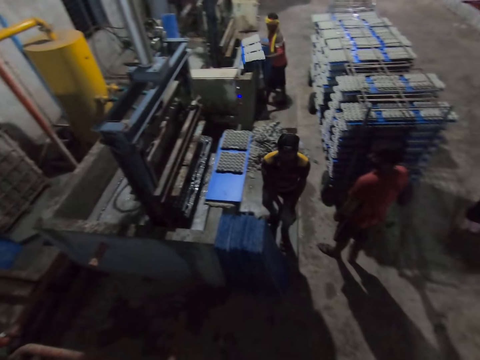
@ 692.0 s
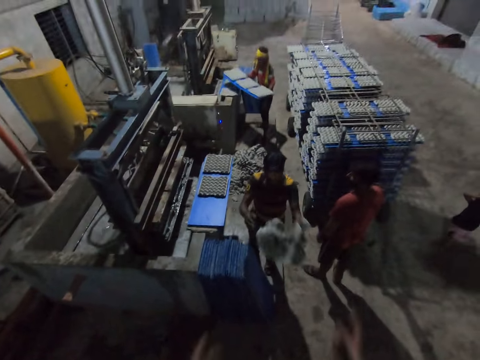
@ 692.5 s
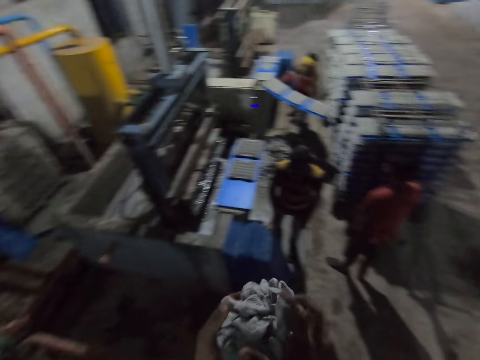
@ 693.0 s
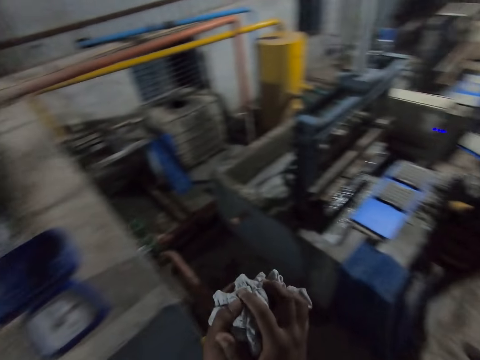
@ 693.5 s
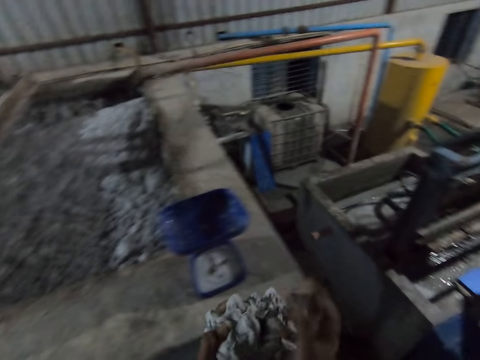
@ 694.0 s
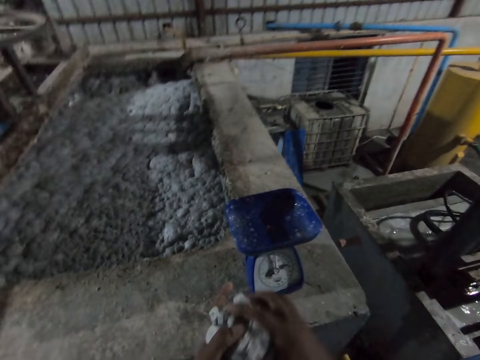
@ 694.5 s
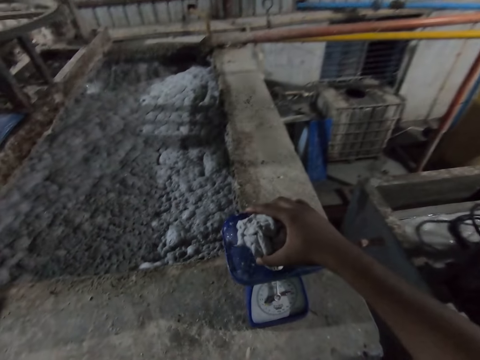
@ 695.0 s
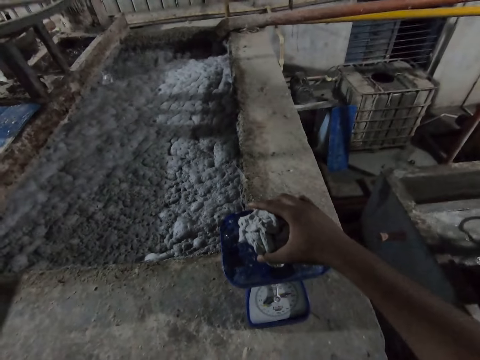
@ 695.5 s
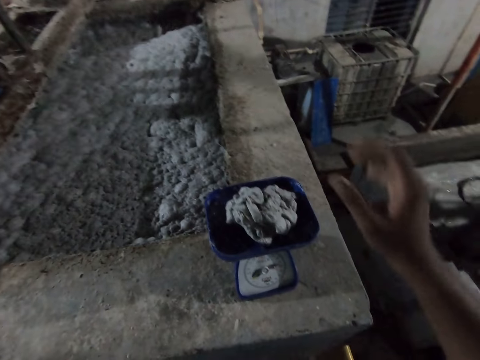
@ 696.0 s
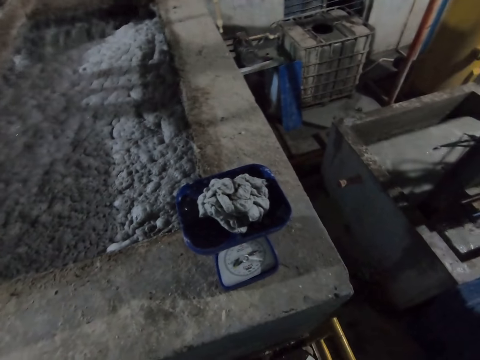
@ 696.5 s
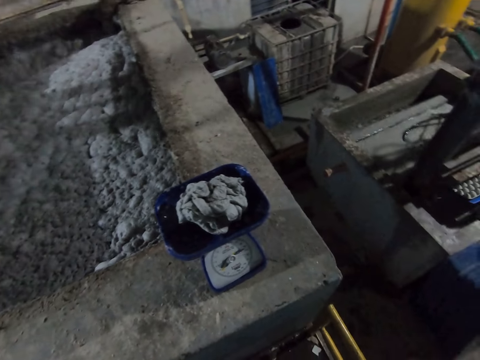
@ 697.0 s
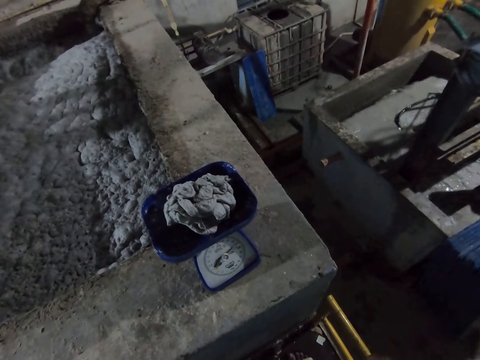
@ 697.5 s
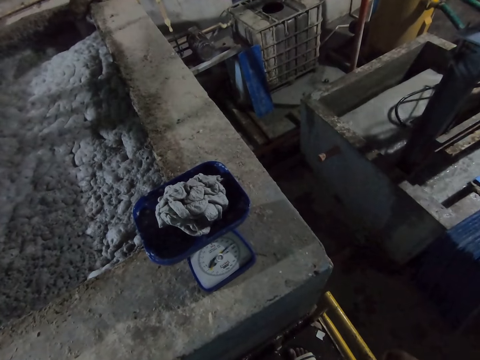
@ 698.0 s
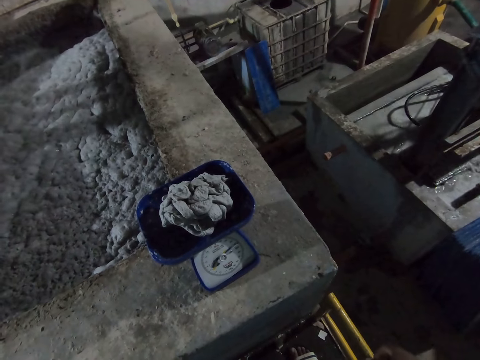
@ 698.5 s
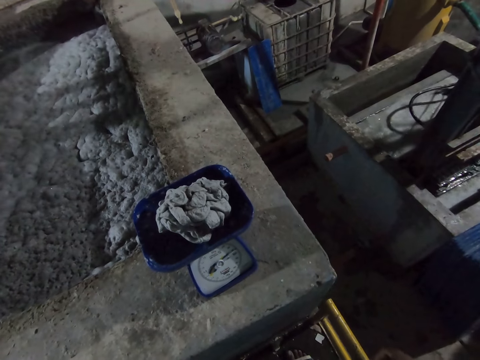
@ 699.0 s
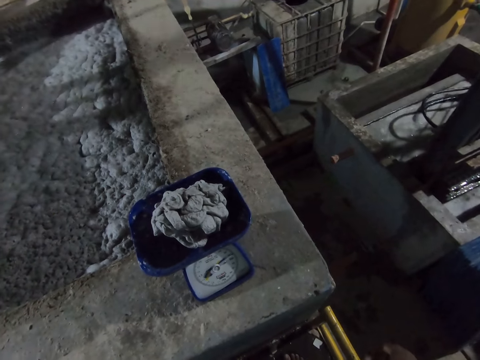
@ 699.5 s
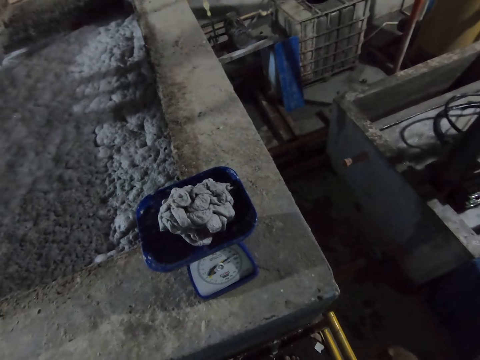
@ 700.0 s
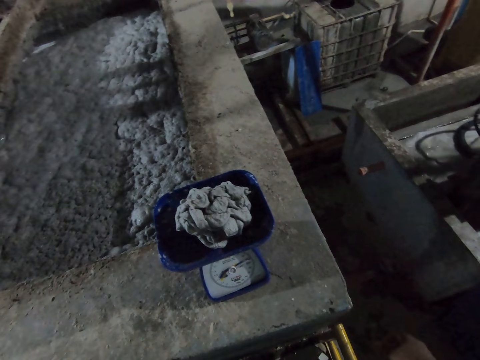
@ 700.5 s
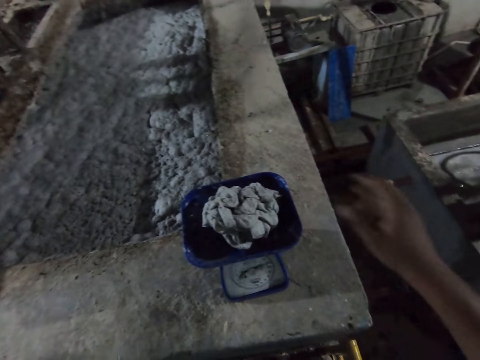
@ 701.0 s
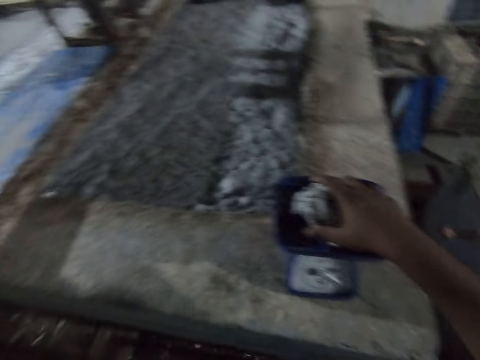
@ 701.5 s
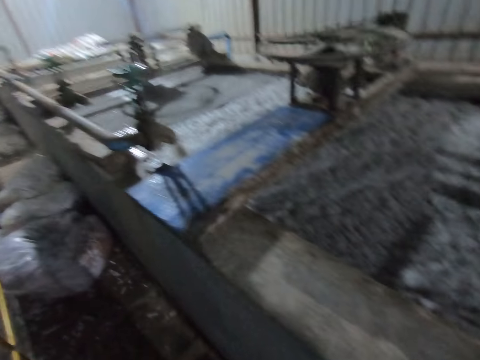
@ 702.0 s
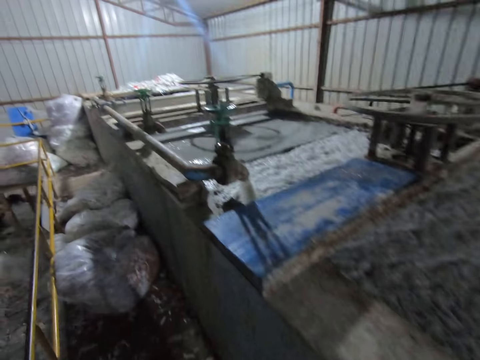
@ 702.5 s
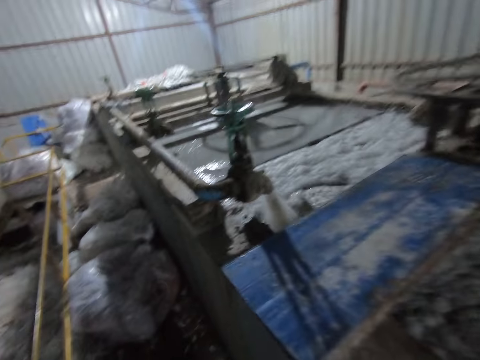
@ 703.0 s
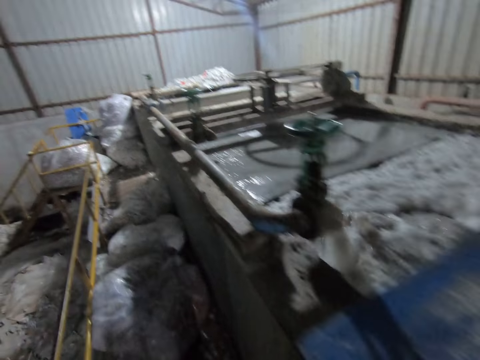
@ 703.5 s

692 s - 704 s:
A man removes the polypropylene plastic from the egg crate making machine with both hands. Another man throws the egg crate or paper to the camera wearer with both hands. The camera wearer catches the egg crate from the other man with both hands. The first man drops the polypropylene plastic in the rack with both hands. The camera wearer squeezes the paper with both hands. He drops the egg crate in the weighing scale with his right hand. He weighs the paper. The other man removes the polypropylene plastic from the egg crate making machine with both hands. The camera wearer picks the egg crate from the weighing machine with his right hand.

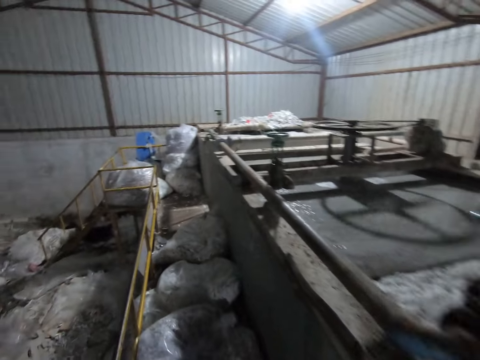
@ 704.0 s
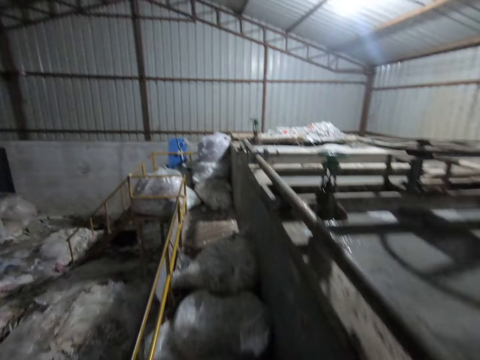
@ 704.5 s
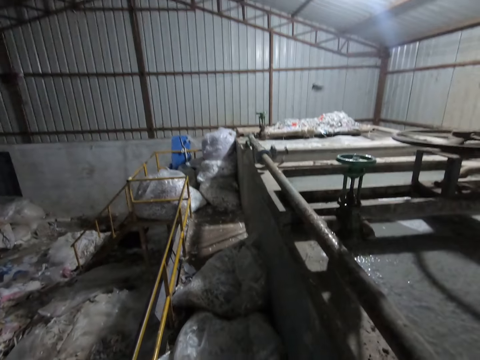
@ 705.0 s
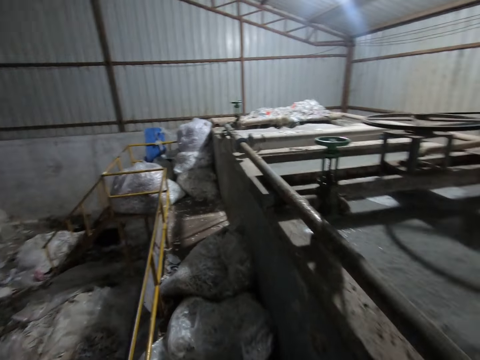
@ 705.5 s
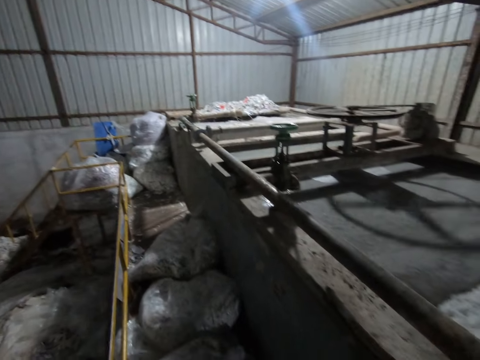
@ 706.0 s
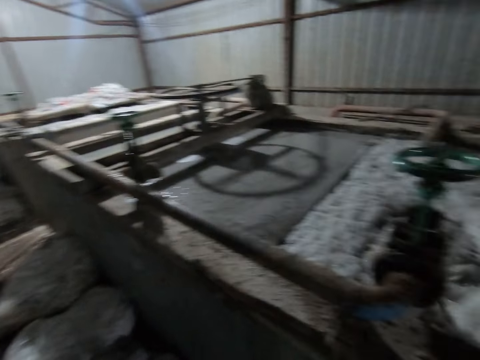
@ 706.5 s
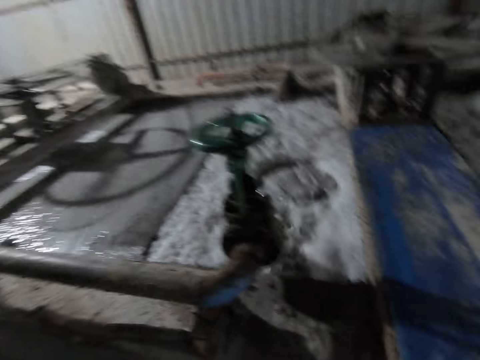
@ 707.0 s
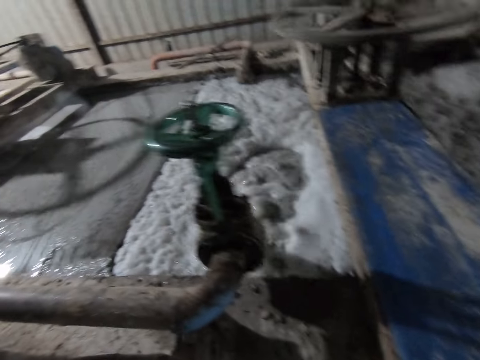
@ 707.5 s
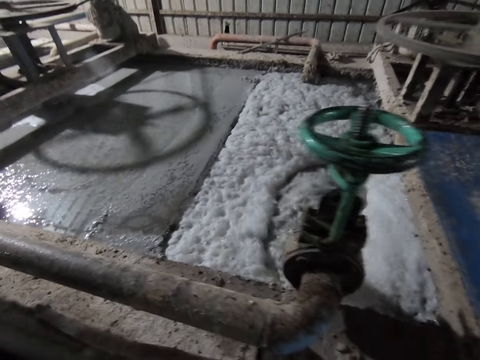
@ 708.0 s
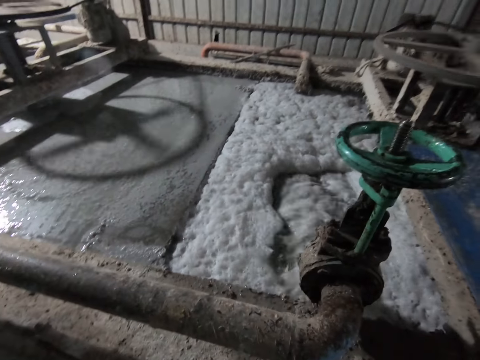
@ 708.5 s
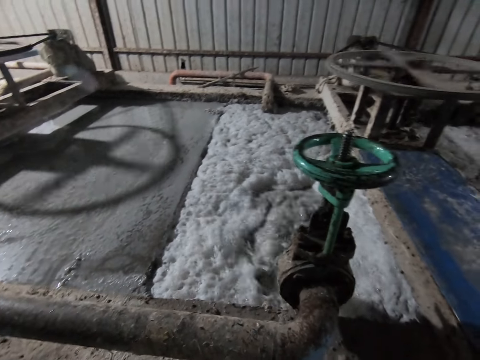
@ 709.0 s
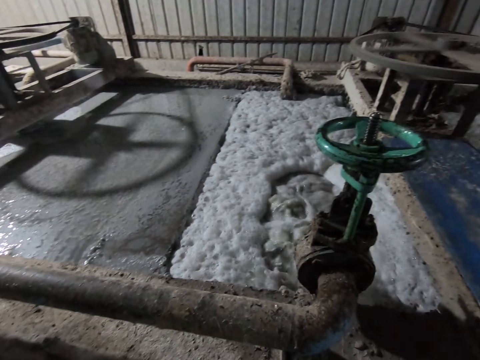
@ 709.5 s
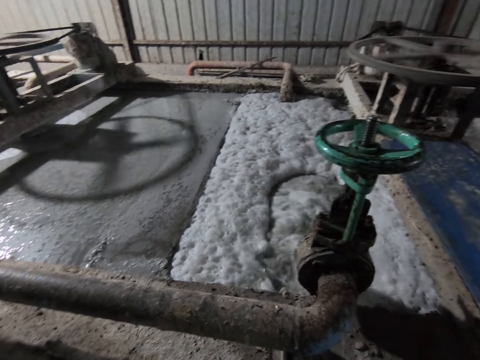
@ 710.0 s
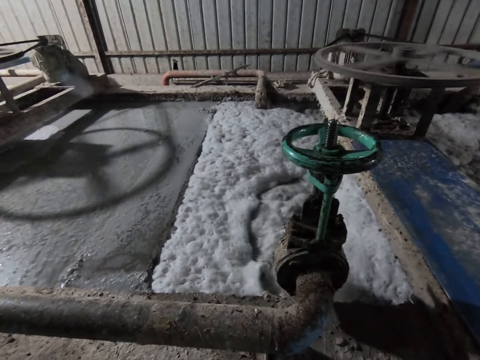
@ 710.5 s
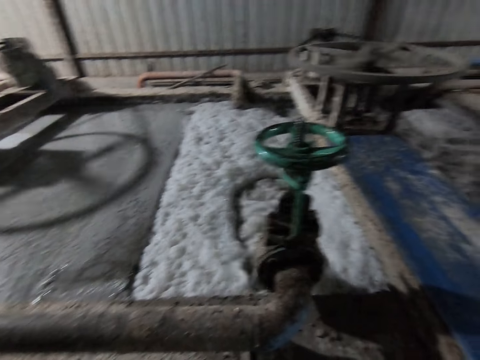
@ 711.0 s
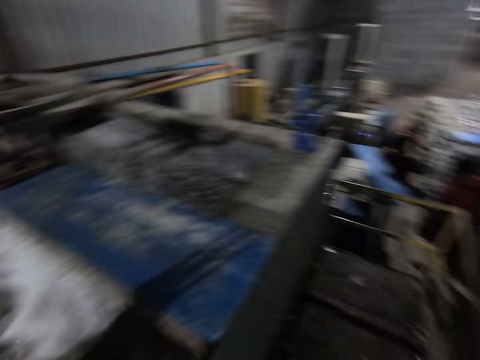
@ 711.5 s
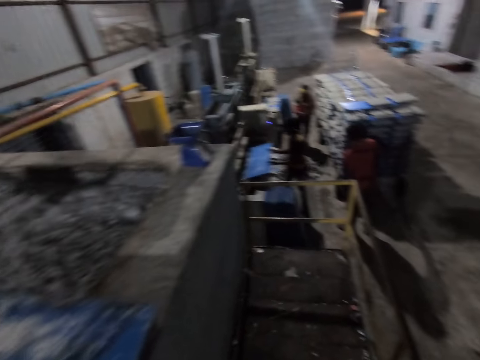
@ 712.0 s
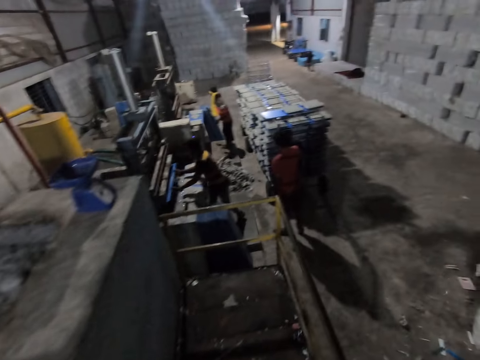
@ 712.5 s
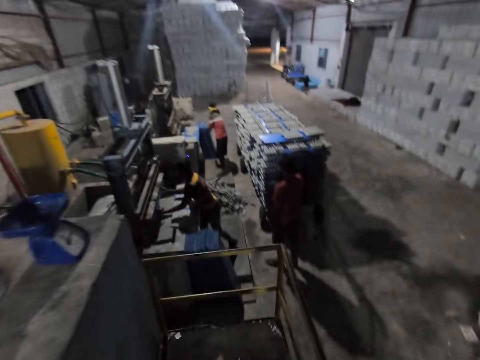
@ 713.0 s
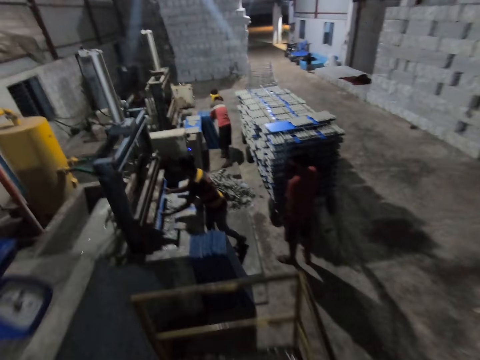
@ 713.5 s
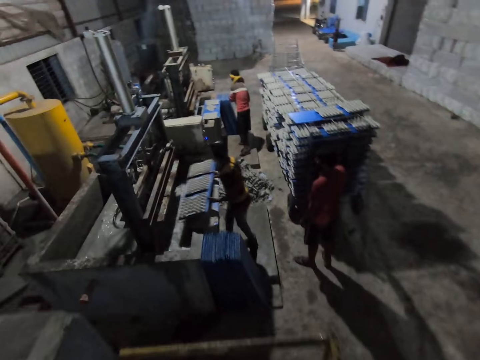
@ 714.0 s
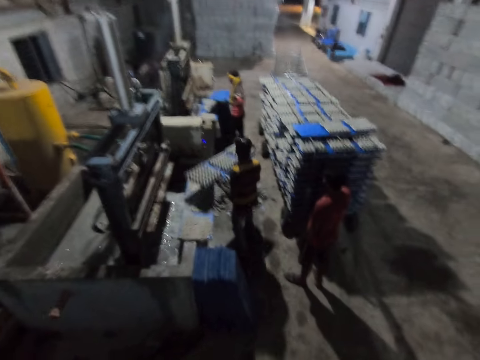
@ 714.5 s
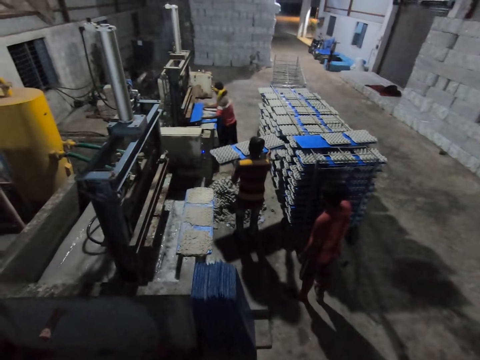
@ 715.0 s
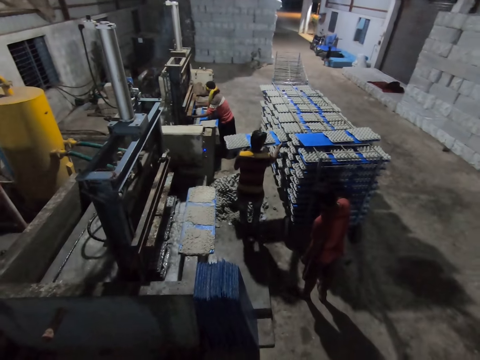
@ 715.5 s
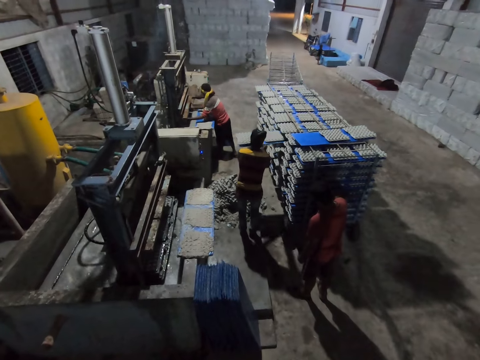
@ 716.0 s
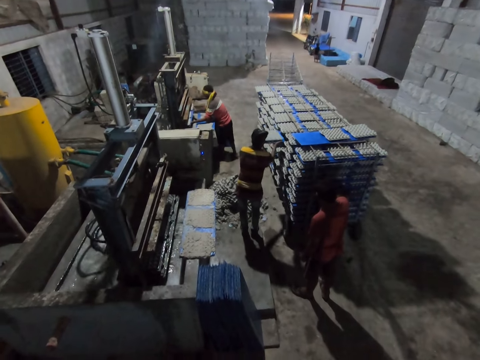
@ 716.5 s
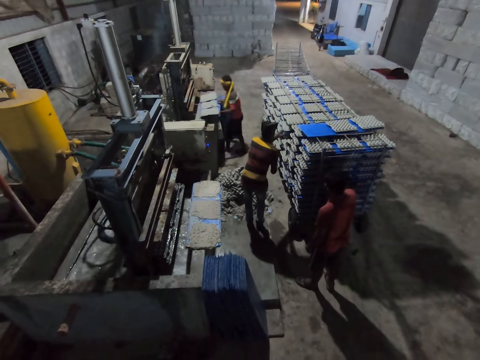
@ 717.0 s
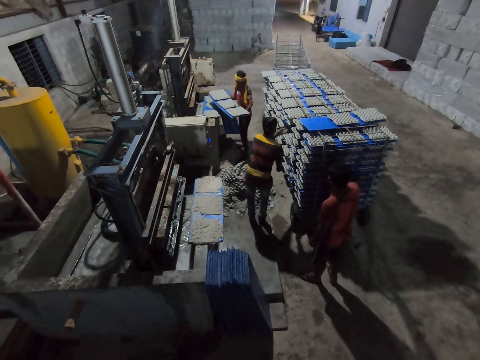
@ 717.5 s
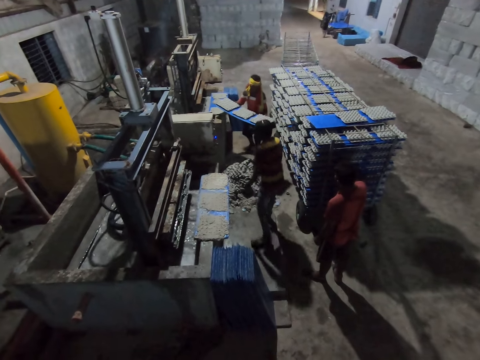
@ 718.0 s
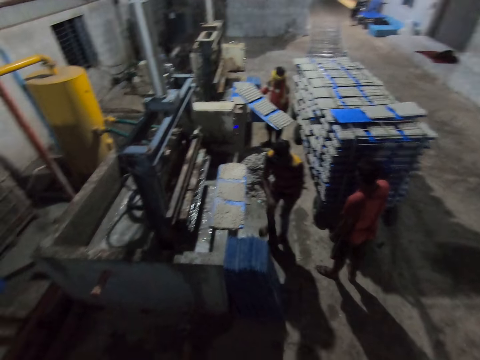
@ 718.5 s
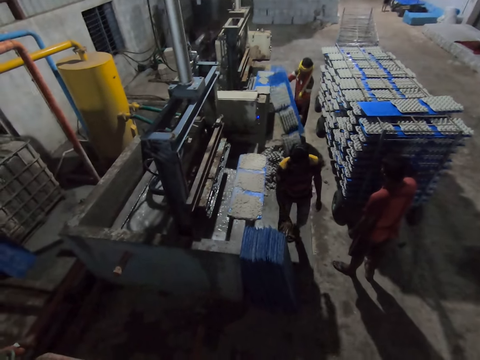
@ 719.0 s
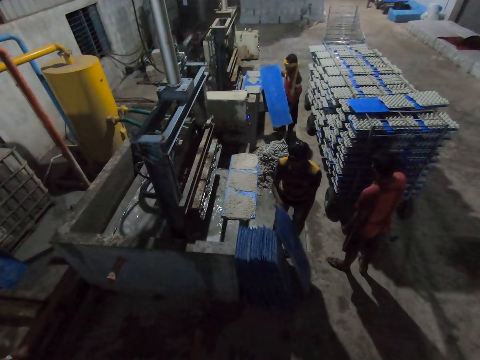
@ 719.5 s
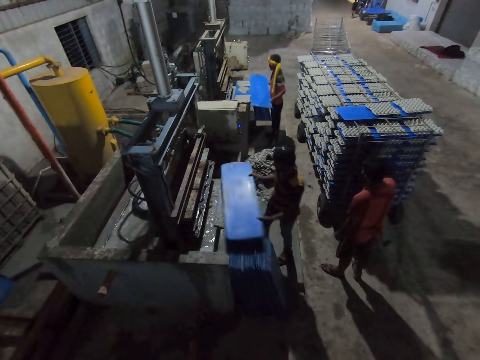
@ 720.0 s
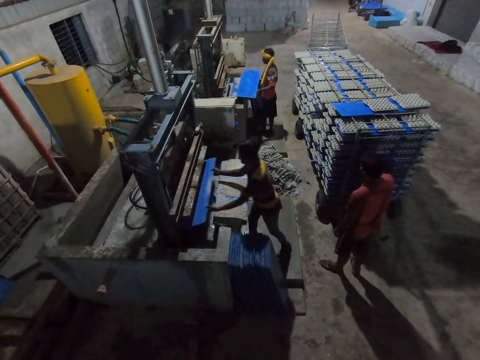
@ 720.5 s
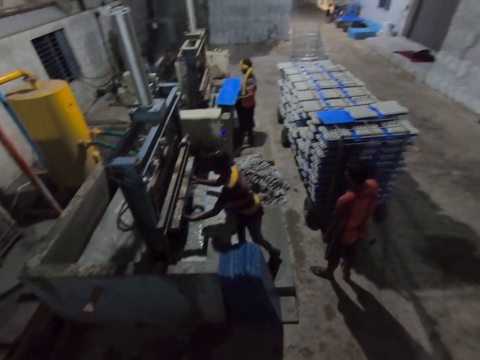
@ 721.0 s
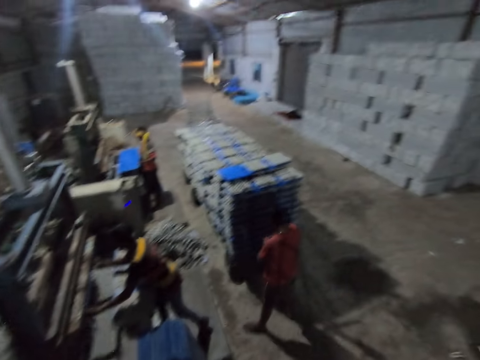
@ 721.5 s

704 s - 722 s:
The camera wearer throws the egg crate in the egg crate machine with his right hand. He walks around and looks around. A man puts the polypropylene plastic into the egg crate making machine with both hands. The camera wearer walks around. Another man picks the polypropylene plastic from the floor with both hands. The first man removes the polypropylene plastic from the egg crate making machine with both hands. The other man puts the polypropylene plastic into the egg crate making machine with both hands. The first man drops the polypropylene plastic in the rack with both hands. The other man removes the polypropylene plastic from the egg crate making machine with both hands. The first man picks the polypropylene plastic from the floor with both hands. The other man drops the egg crates on the floor with both hands. The first man puts the polypropylene plastic into the egg crate making machine with both hands.
